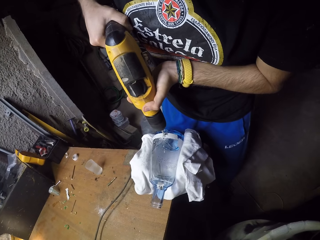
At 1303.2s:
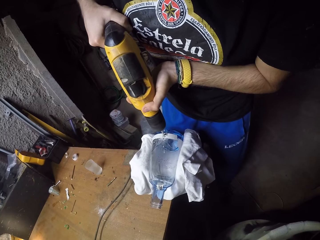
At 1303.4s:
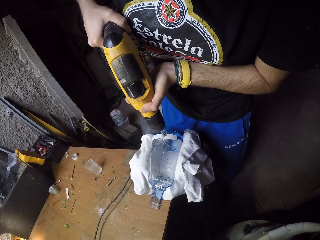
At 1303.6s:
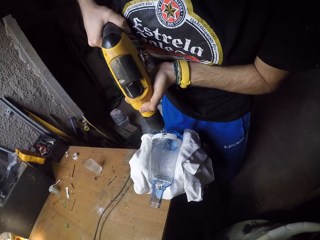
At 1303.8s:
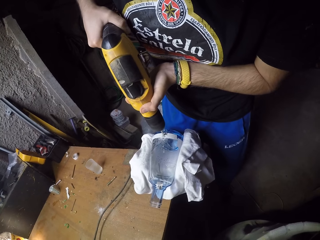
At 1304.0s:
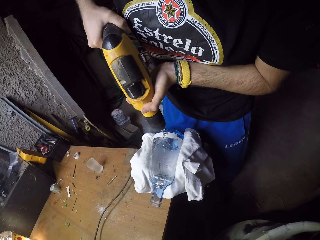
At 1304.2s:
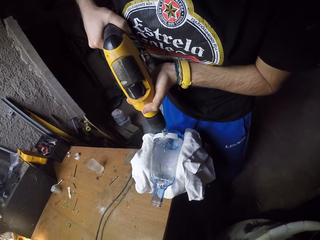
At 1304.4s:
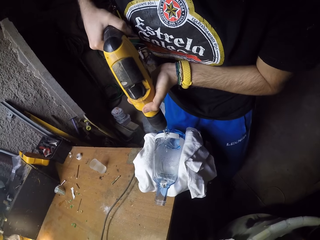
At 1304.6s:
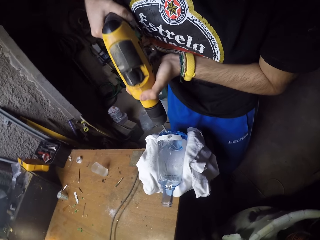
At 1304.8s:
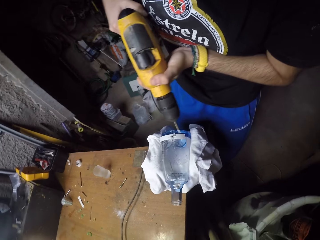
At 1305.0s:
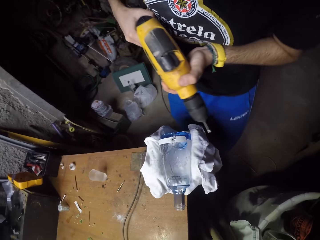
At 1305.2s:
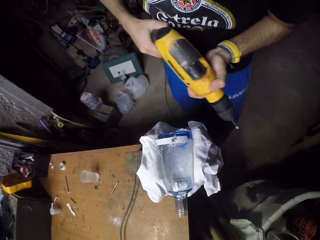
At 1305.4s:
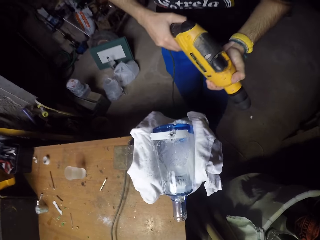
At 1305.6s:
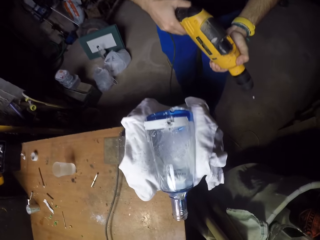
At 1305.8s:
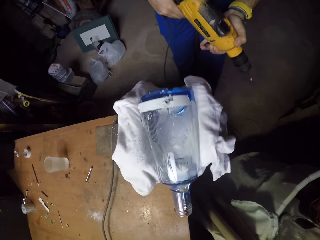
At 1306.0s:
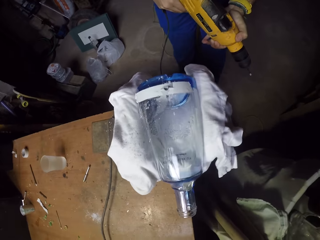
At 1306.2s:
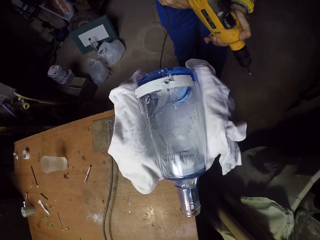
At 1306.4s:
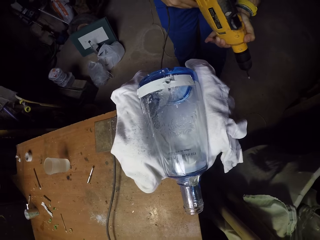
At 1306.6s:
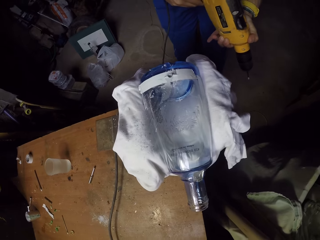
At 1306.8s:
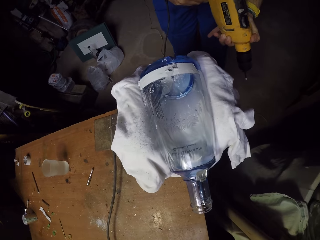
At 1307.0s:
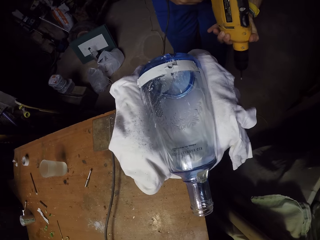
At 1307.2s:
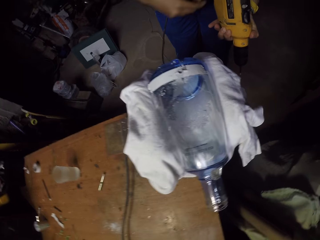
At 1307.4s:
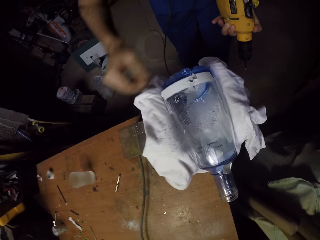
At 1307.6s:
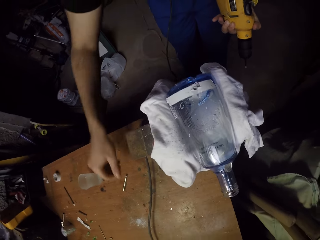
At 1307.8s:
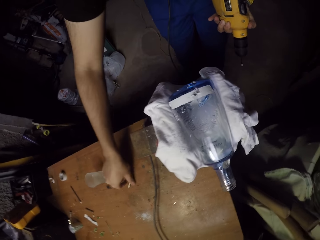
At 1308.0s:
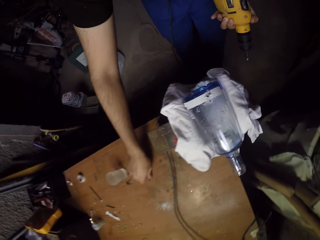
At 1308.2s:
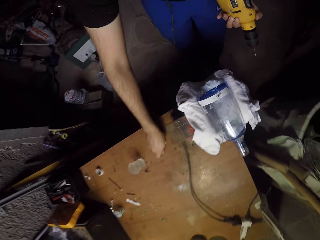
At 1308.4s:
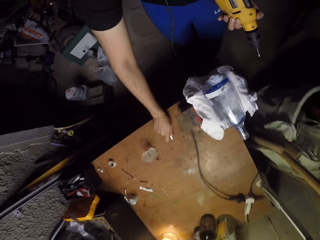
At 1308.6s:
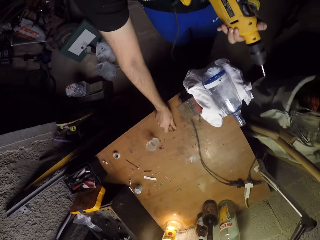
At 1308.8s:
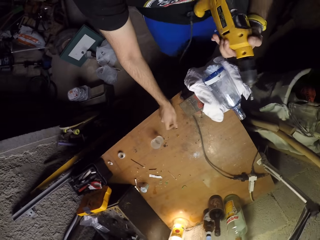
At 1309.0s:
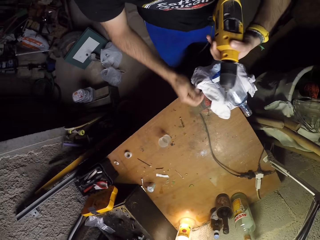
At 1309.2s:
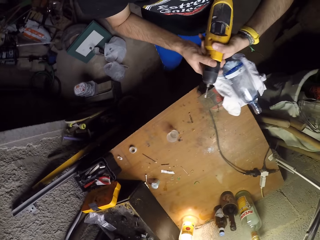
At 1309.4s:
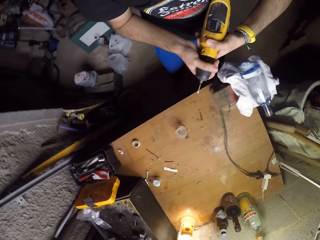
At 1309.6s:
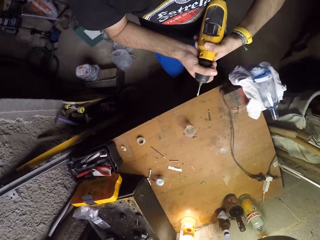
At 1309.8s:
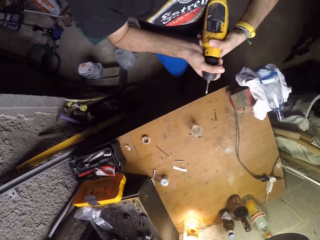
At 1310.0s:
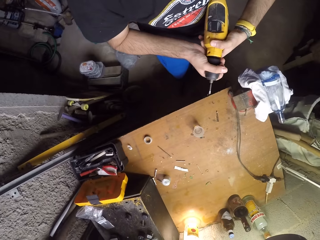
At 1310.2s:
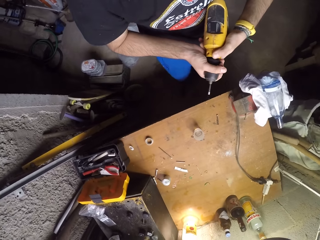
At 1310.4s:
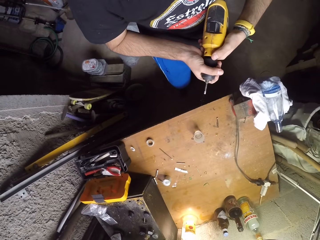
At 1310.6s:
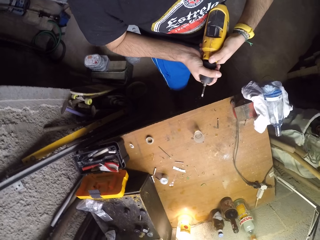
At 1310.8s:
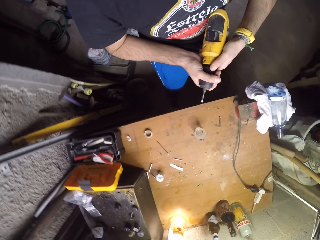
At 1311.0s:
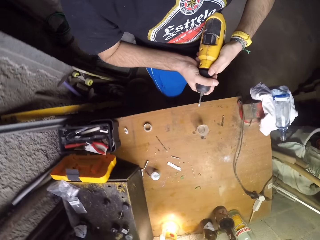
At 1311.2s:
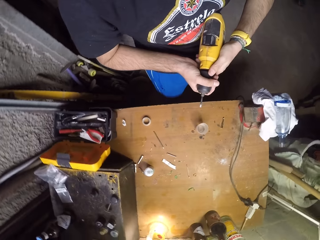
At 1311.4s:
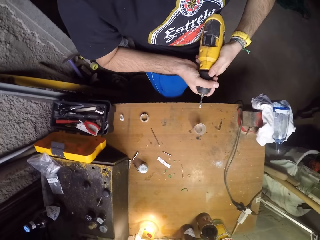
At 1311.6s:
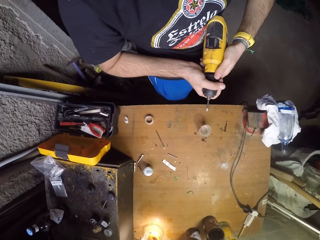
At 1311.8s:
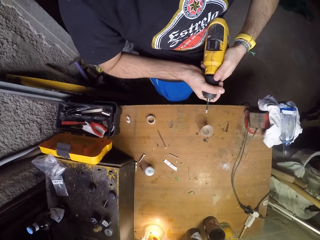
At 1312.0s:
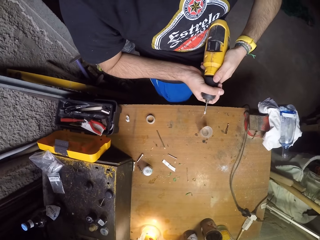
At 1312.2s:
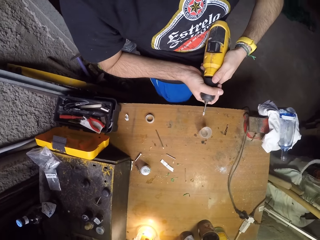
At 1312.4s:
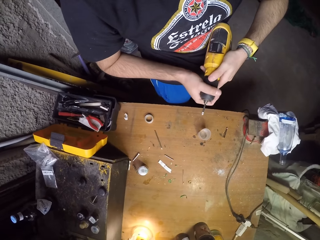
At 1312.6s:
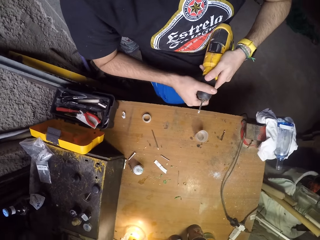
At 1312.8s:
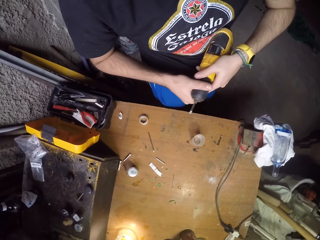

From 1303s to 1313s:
The camera wearer removes the hand drilling machine from the bottle. He stares at the glass bottle. He picks up the drill bit or screw from the table with his right hand. He drops the screw on the table. He holds the hand drilling machine with both hands. He aligns the driller with his hands.

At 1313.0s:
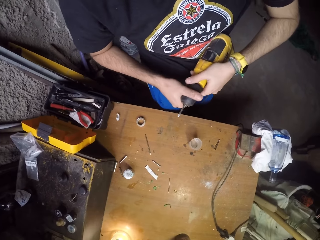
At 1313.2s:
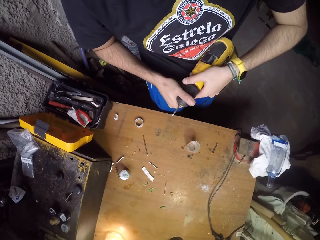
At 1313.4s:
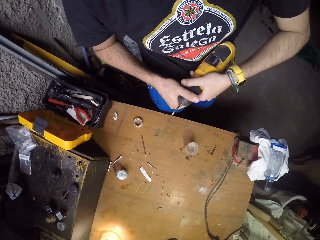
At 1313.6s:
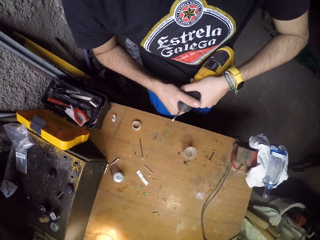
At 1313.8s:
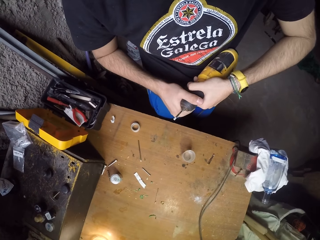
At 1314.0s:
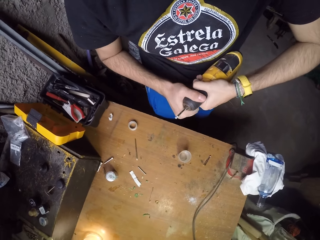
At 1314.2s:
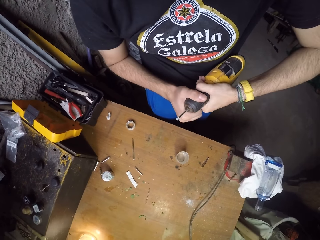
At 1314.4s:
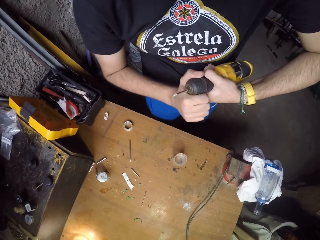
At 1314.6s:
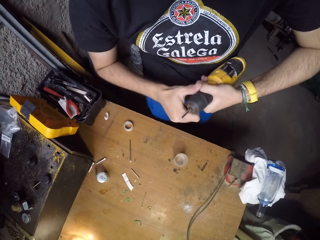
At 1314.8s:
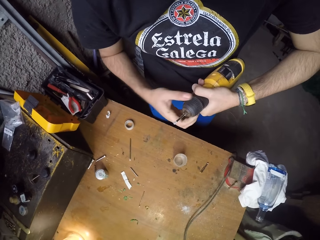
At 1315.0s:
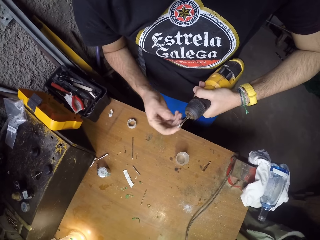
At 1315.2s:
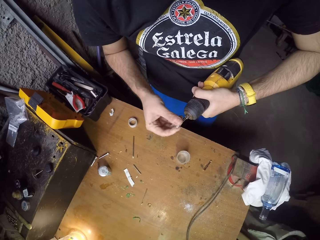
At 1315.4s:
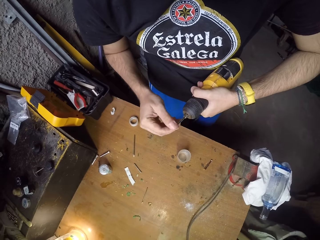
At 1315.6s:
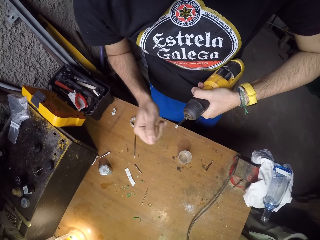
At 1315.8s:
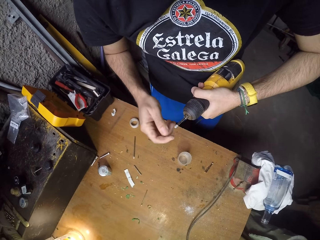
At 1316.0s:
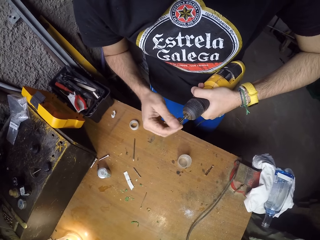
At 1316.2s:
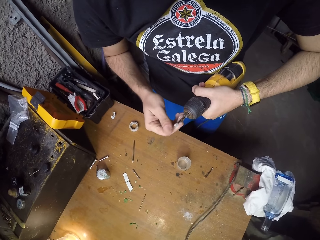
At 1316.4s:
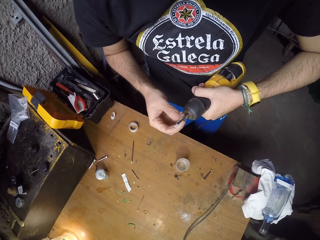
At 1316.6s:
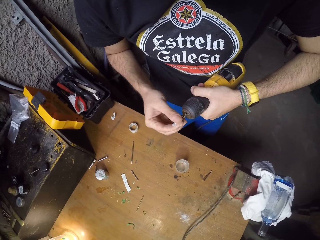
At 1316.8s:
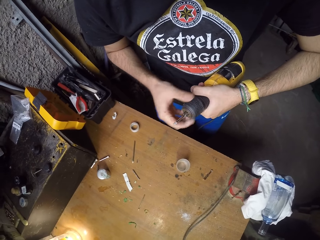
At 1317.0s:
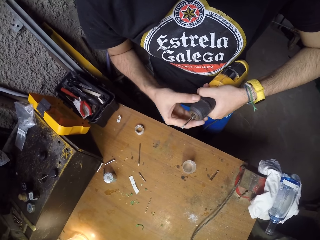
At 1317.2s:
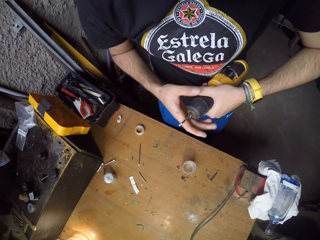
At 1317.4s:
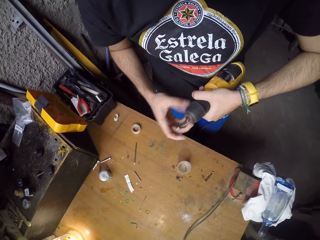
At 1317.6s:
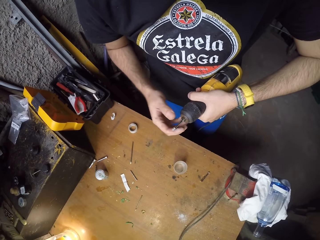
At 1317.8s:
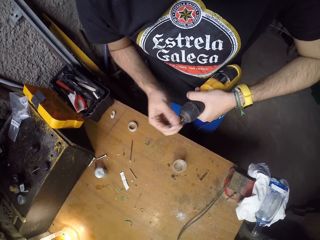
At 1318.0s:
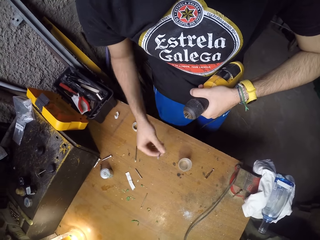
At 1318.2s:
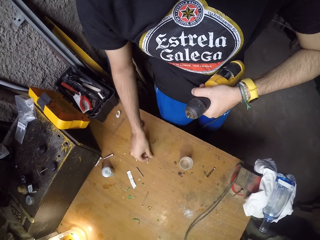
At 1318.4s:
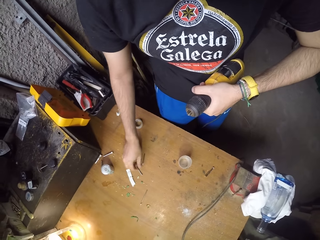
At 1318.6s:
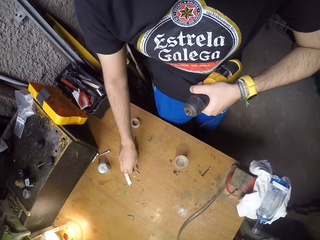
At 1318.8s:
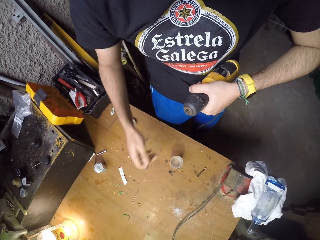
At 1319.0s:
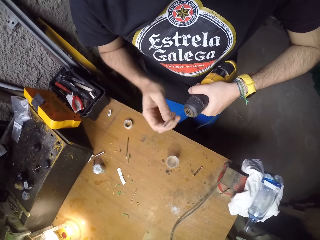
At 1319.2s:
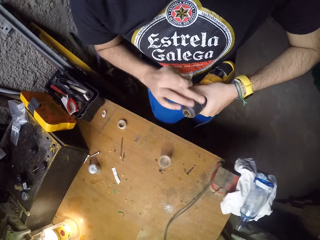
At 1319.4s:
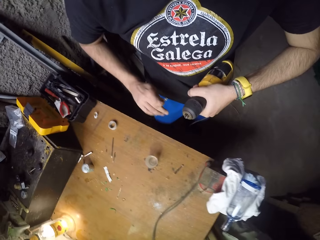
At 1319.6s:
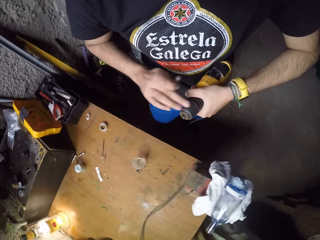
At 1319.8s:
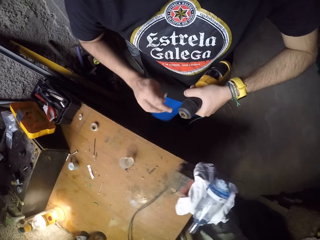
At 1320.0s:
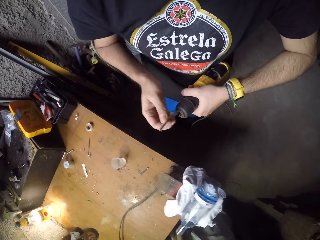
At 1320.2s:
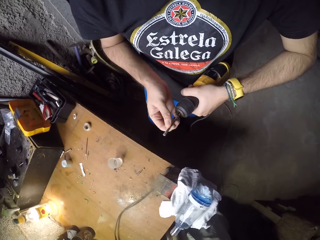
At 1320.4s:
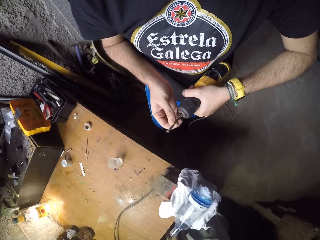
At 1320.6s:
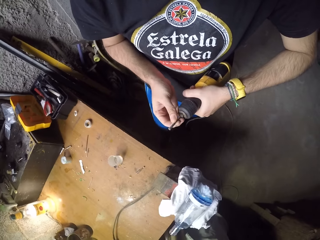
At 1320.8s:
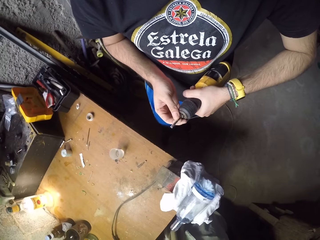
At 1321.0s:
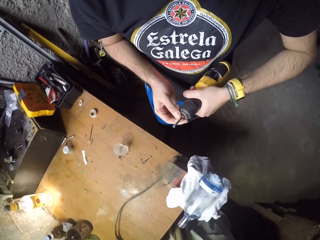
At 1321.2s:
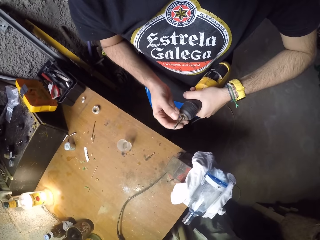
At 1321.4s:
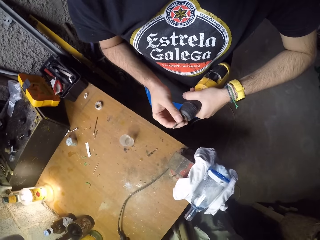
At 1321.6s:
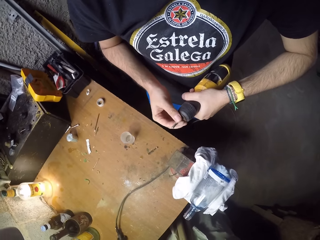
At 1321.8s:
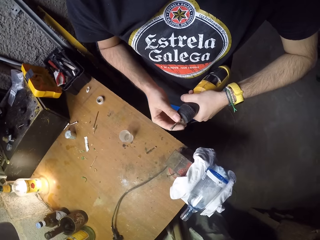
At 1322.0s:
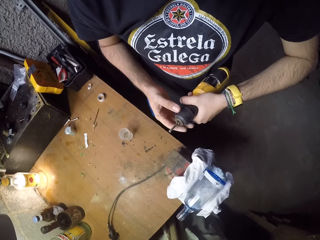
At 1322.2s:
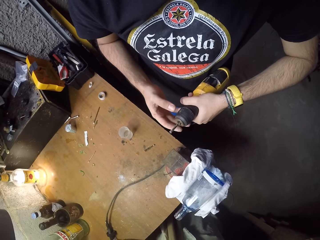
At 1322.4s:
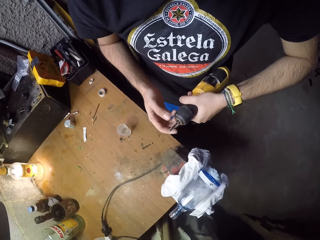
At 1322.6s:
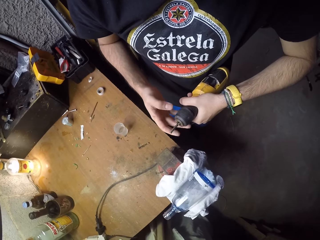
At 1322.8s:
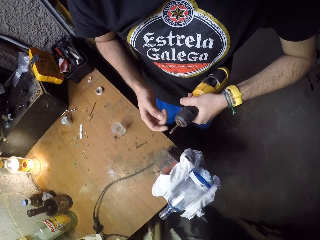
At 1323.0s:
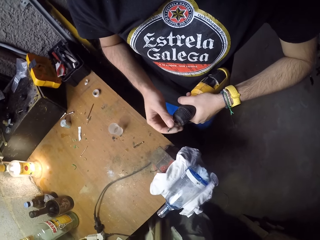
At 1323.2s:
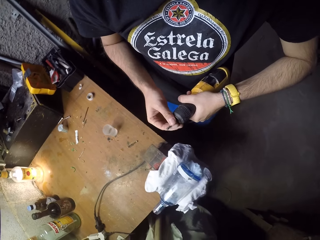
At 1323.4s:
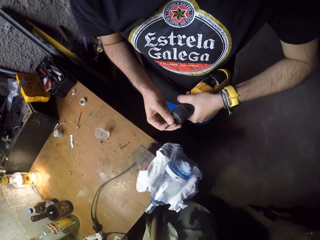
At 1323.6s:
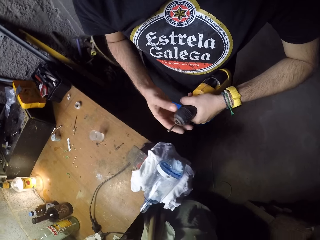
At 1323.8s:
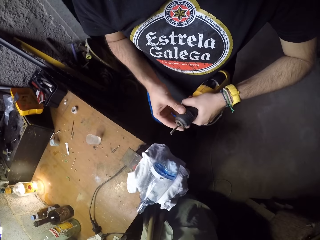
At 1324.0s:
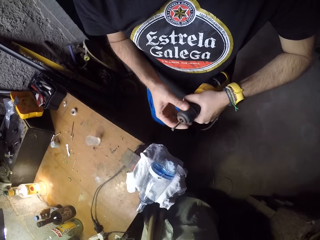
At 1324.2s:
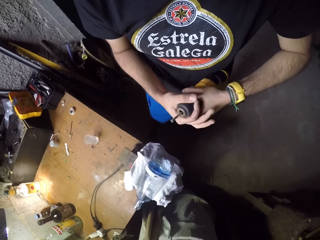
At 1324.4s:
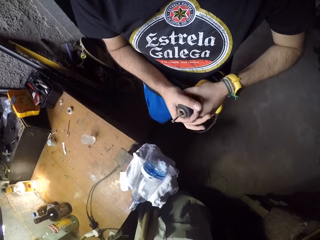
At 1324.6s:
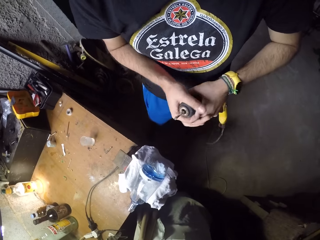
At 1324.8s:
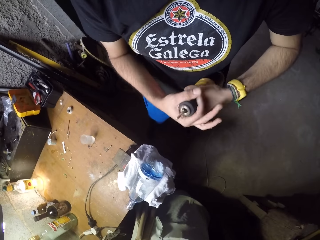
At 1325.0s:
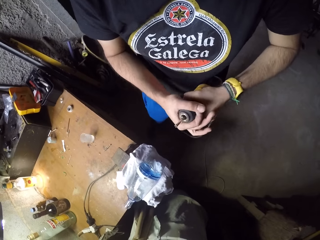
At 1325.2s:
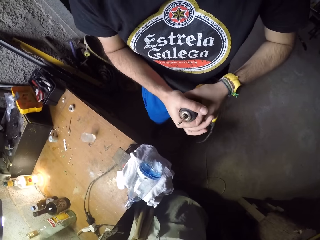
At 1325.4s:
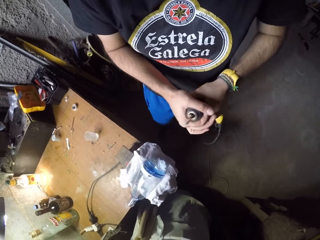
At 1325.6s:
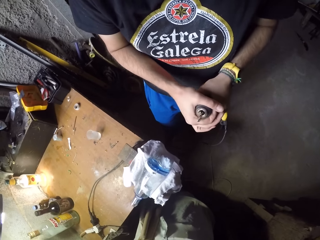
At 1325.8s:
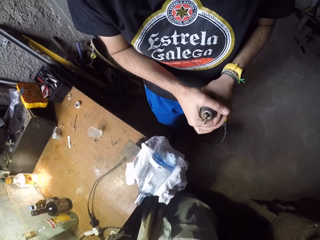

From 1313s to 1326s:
The camera wearer loosens the chuck of the hand drilling machine or driller with his right hand. He wipes the drill bit in the hand drilling machine with his right hand. He loosens the chuck of the hand drilling machine with his right hand. He removes the drill bit in the hand drilling machine with his right hand. He drops the drill bit onto the table. He picks up a drill bit or screw from the table with his right hand. He rolls the chuck of the hand drilling machine with his right hand. He puts the drill bit into the hole in the bottle. He fixes the screw on the driller. He tightens the chuck of the hand drilling machine with his right hand. He adjusts the drill bit with his right hand. He tightens the chuck of the hand drilling machine with his right hand. He aligns the driller with his right hand.
